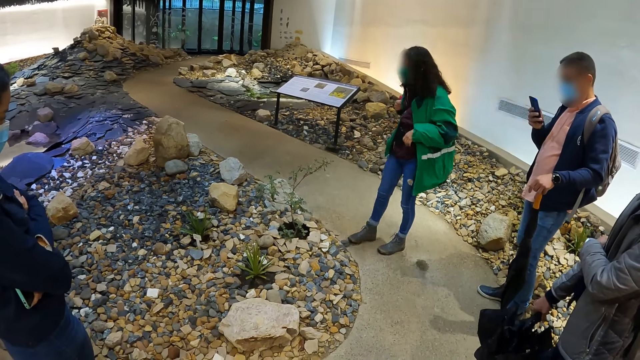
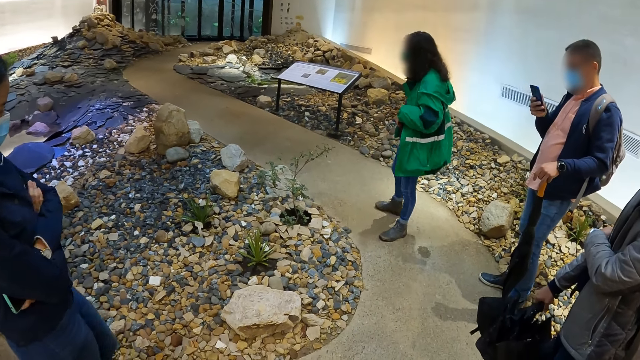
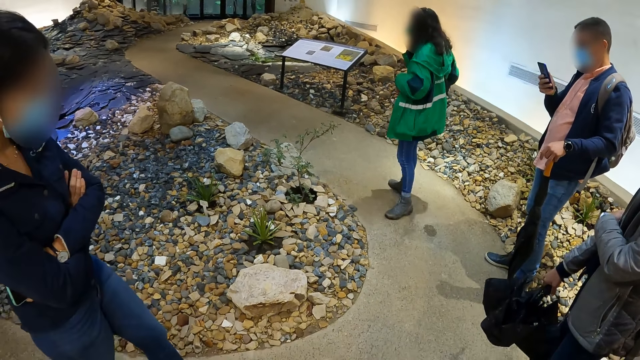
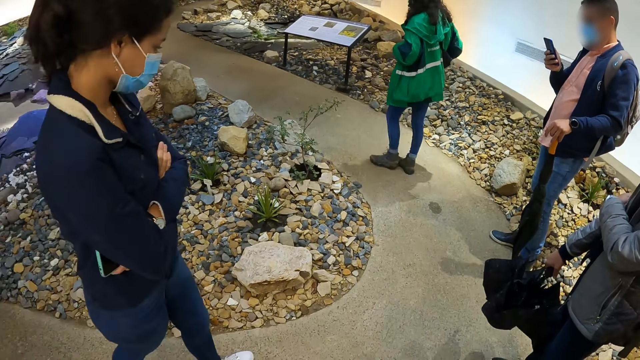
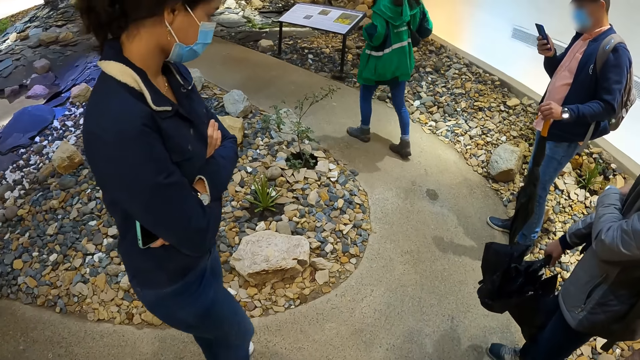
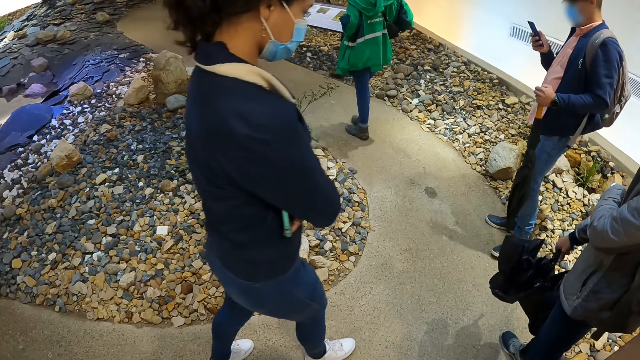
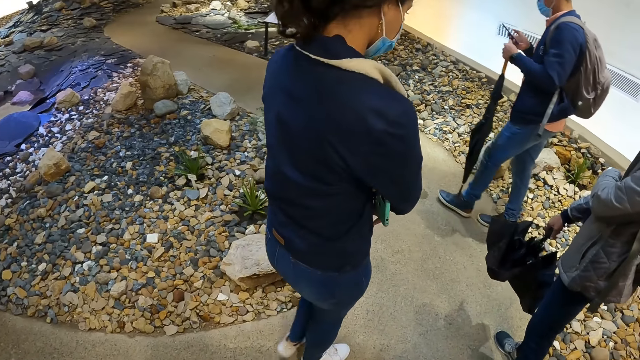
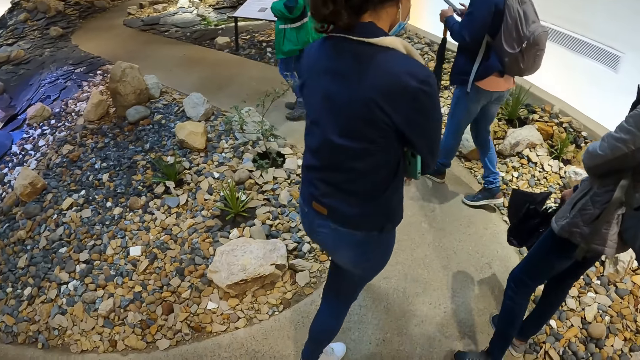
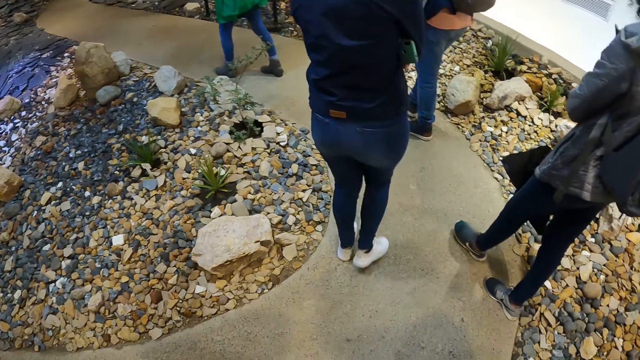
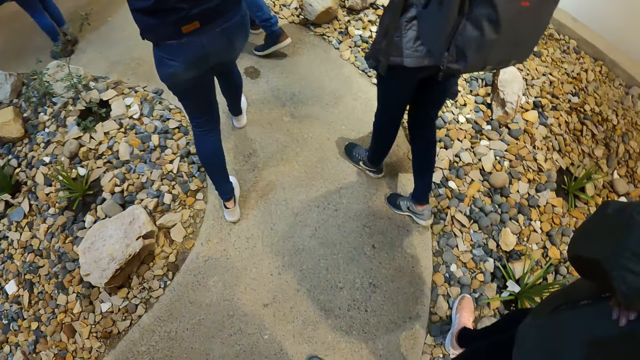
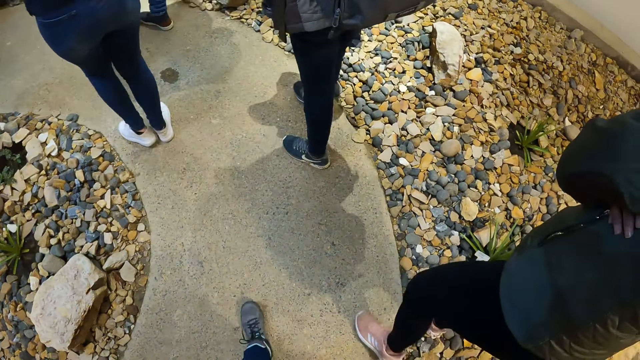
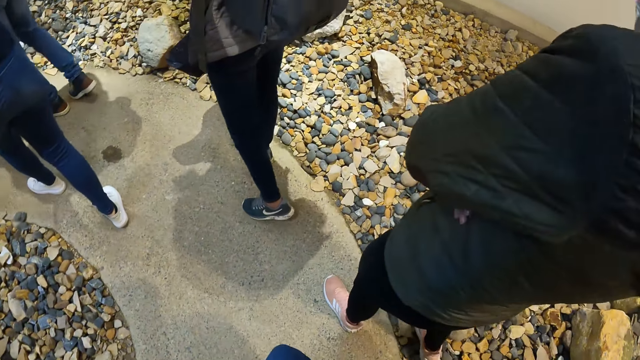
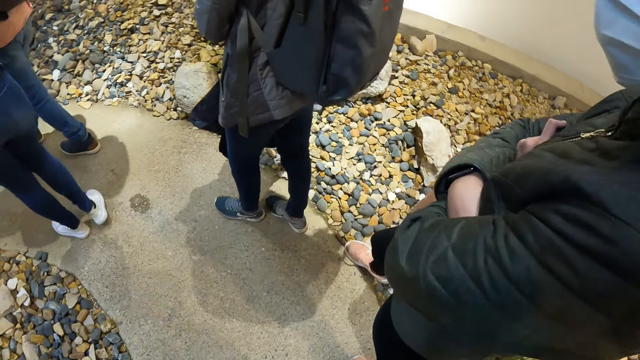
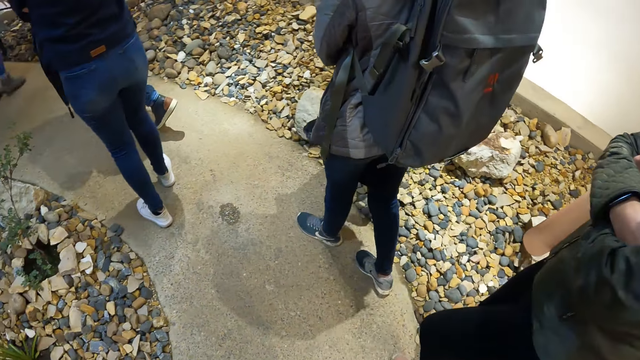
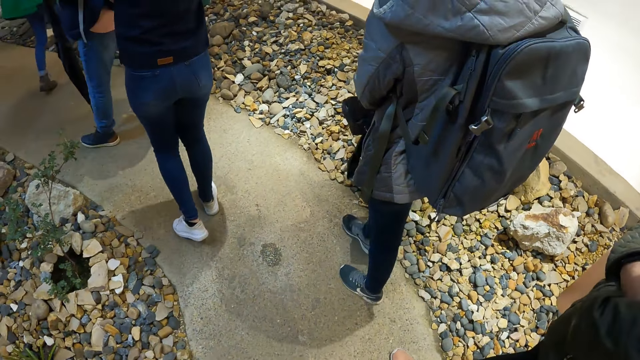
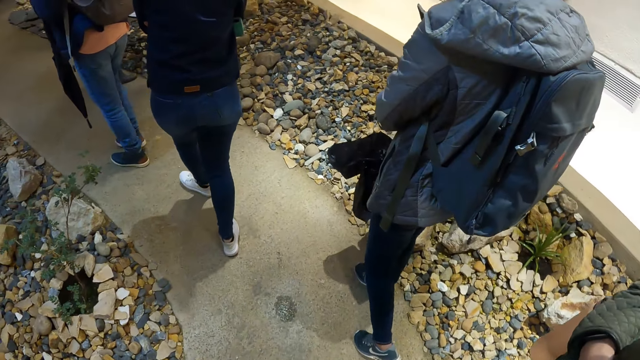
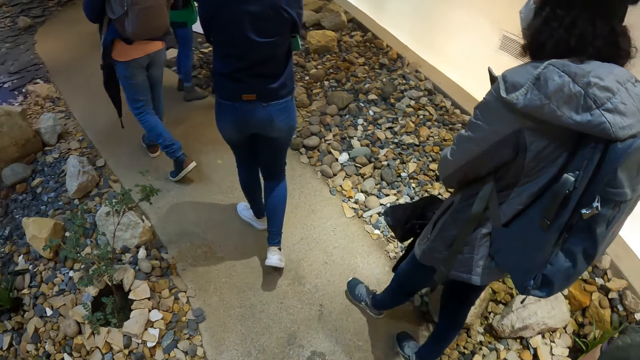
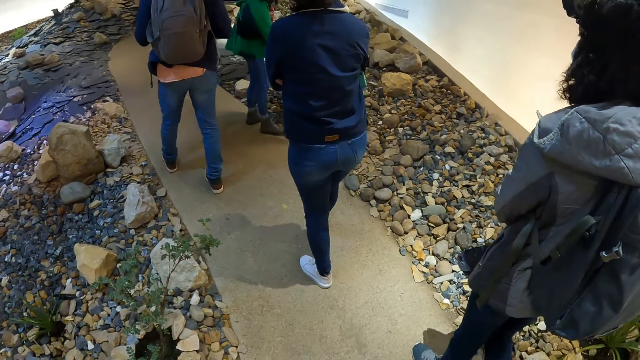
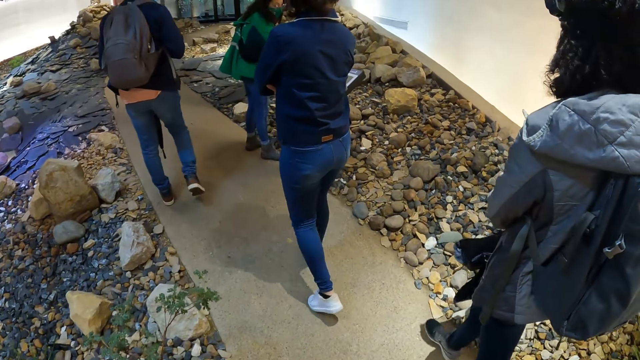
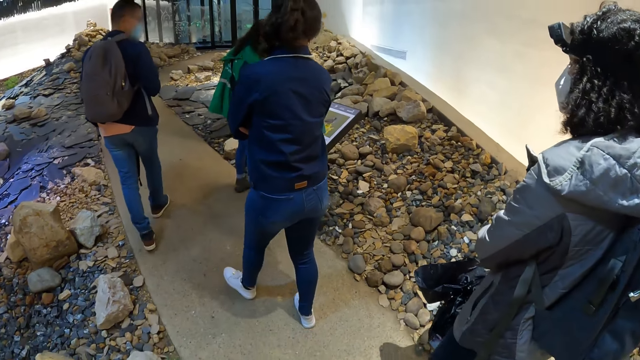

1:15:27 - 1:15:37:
The camera wearer walks around the historical site.

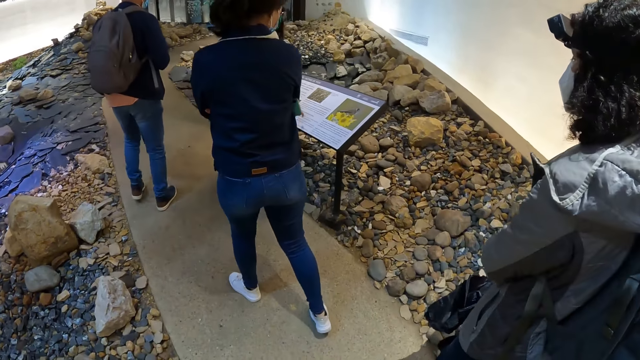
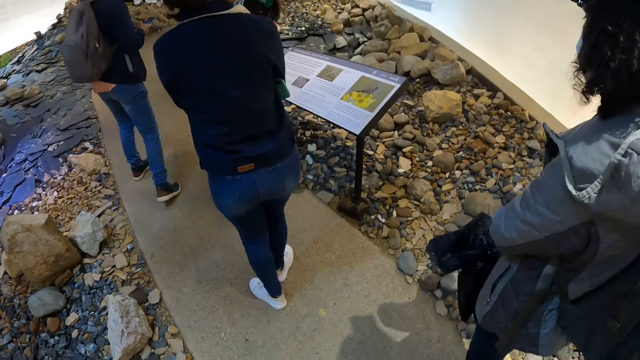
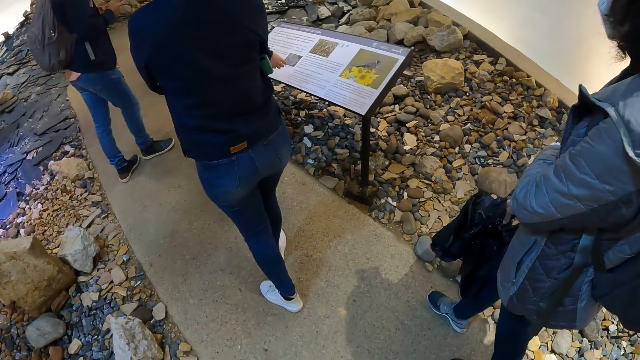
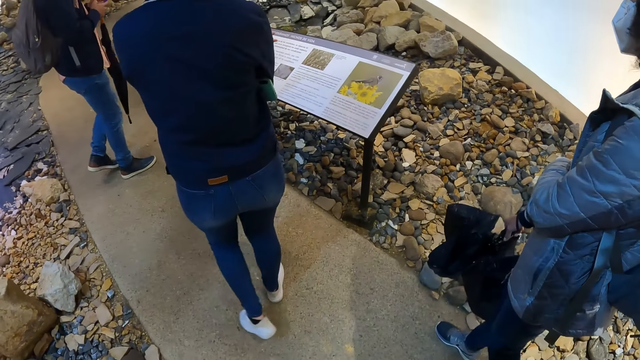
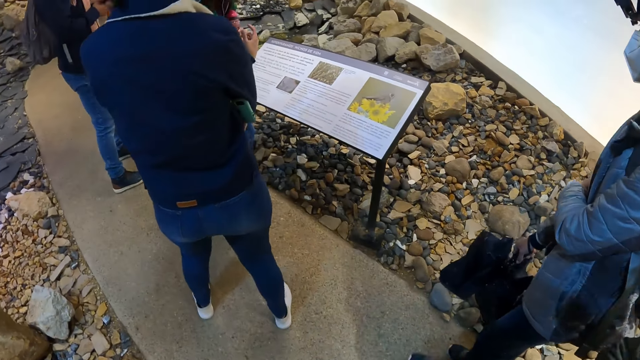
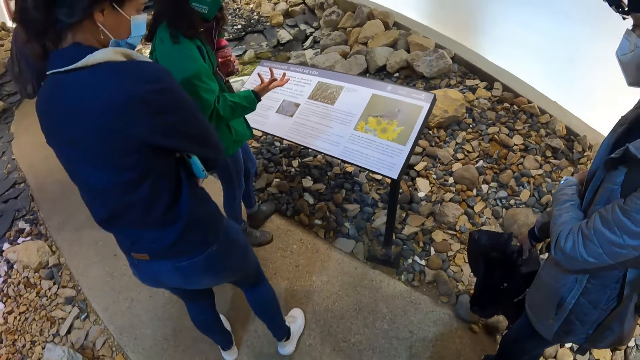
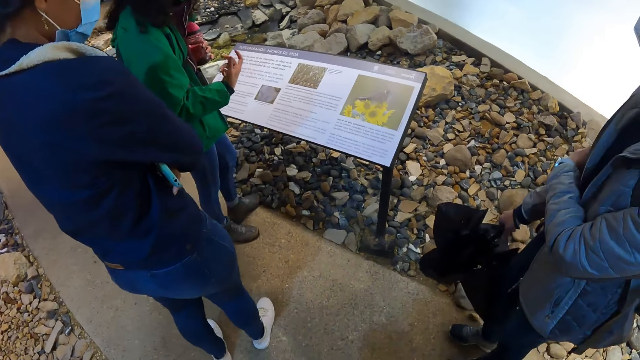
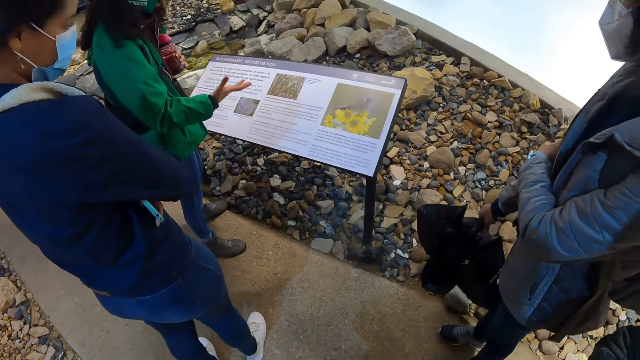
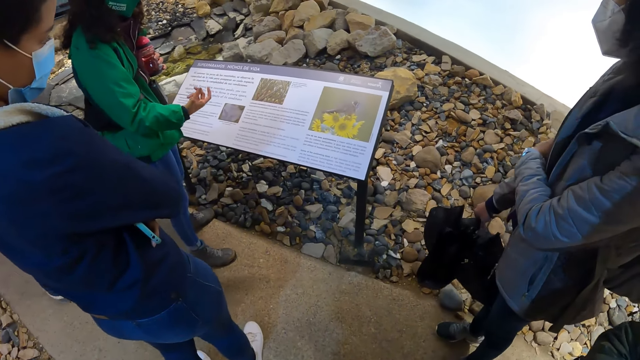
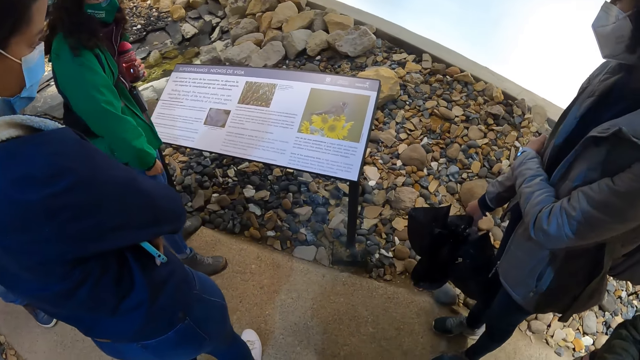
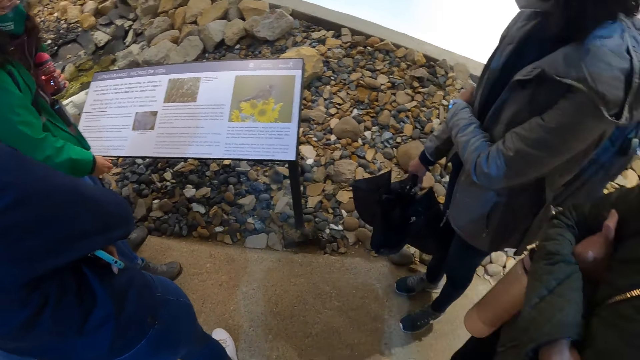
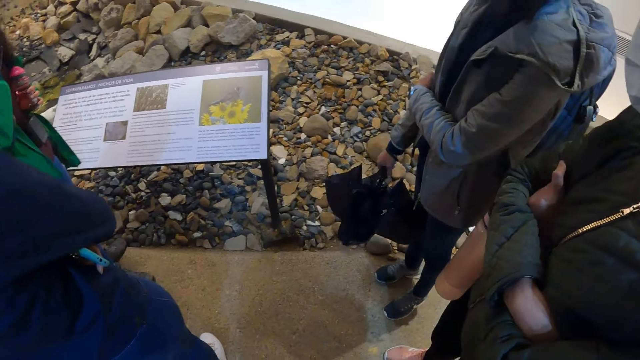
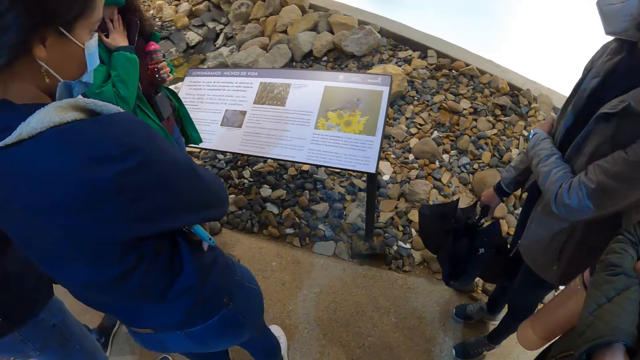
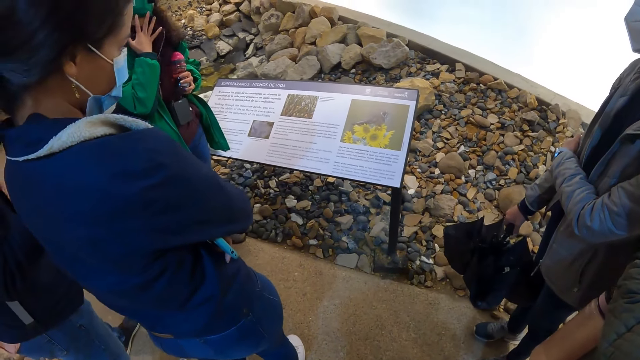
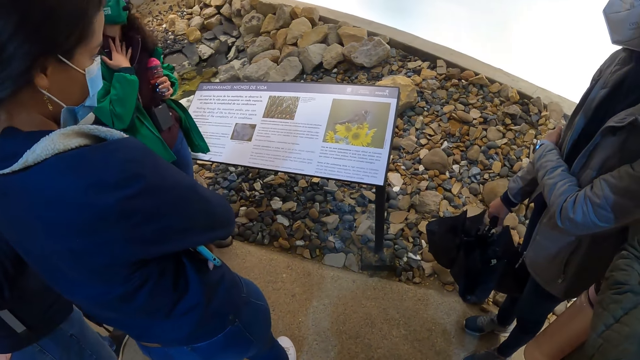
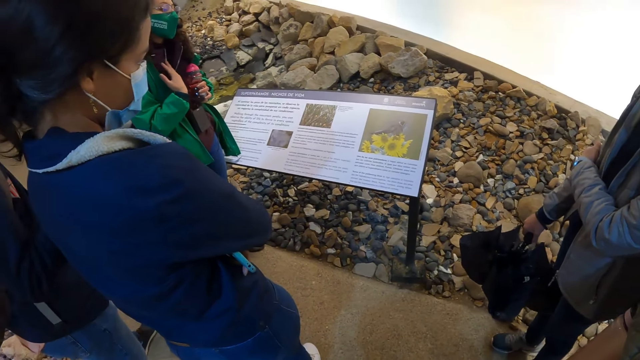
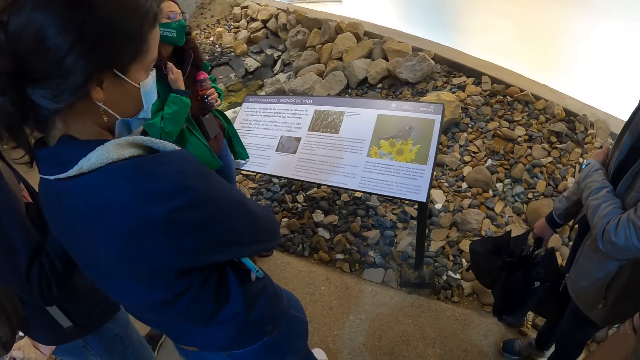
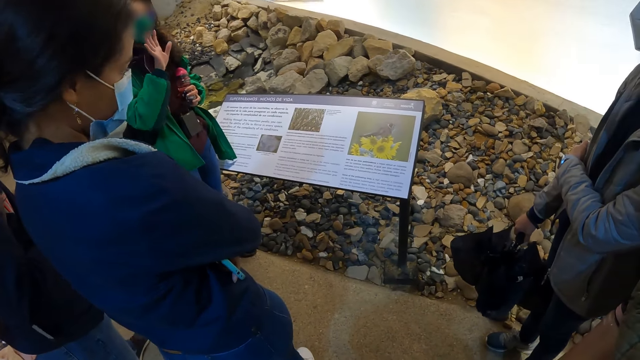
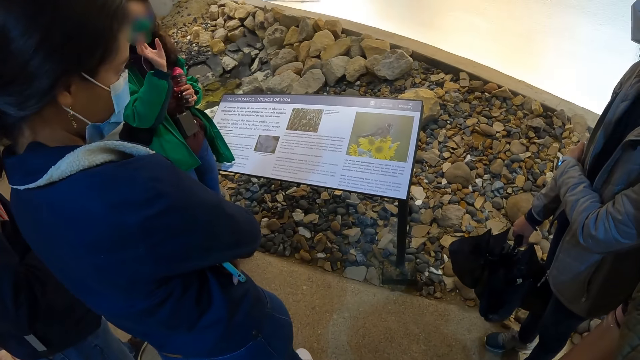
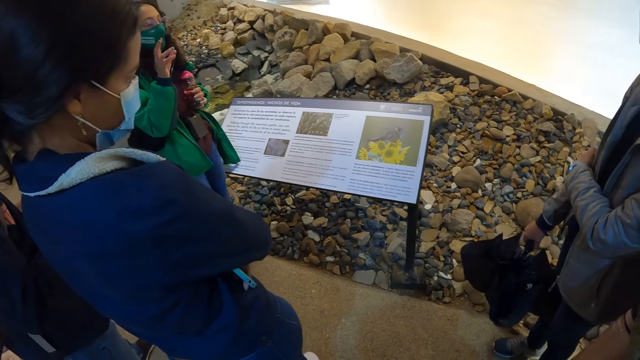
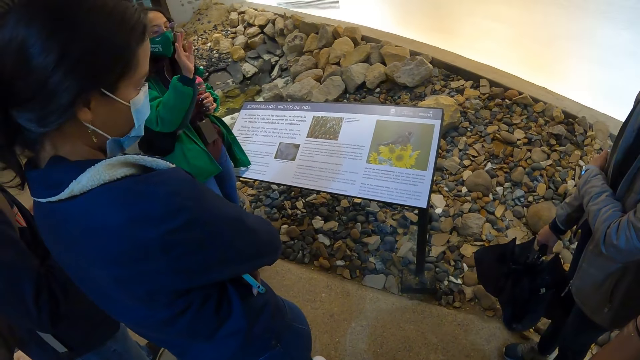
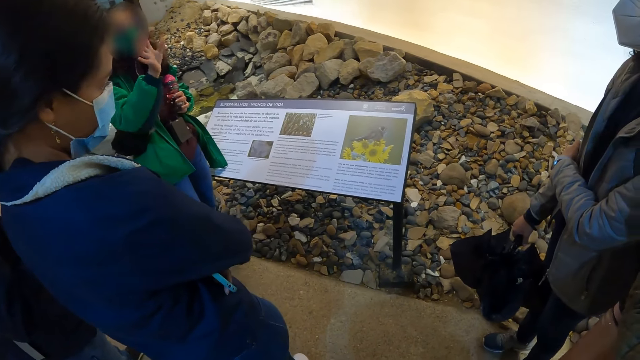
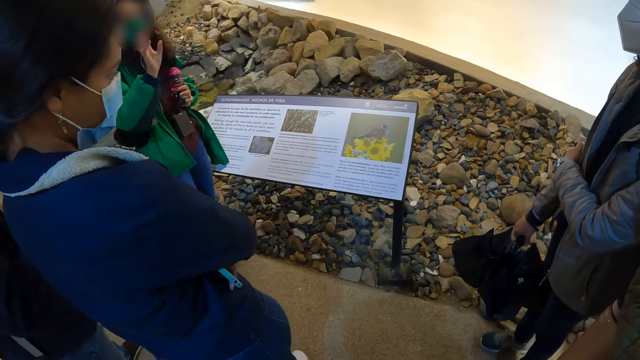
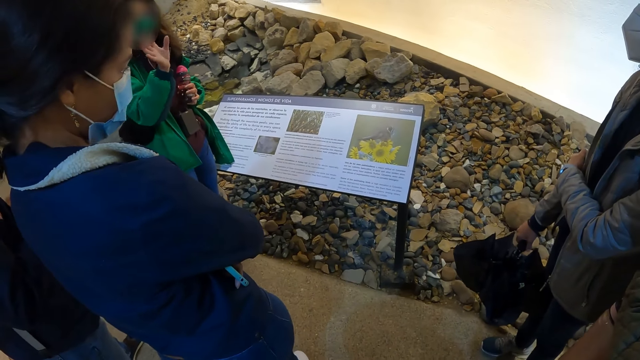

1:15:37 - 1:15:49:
The camera wearer looks at the paper.
